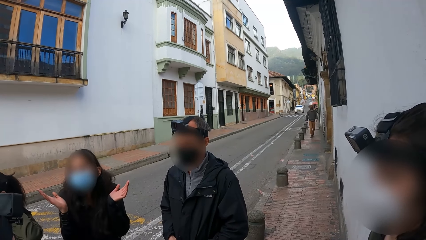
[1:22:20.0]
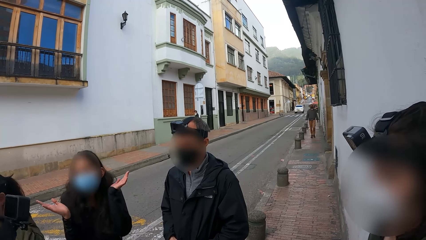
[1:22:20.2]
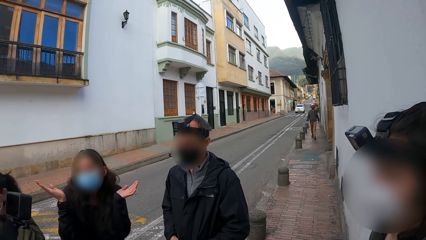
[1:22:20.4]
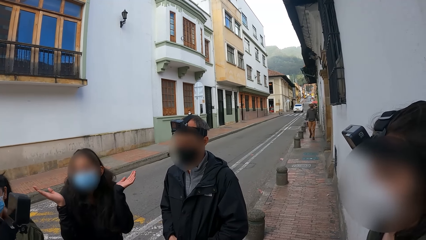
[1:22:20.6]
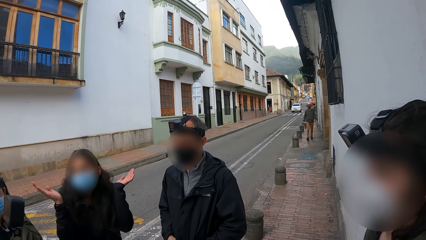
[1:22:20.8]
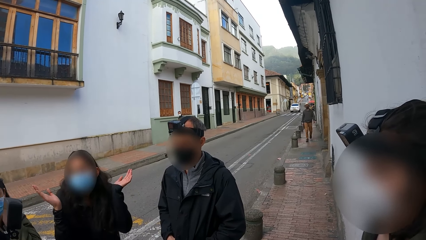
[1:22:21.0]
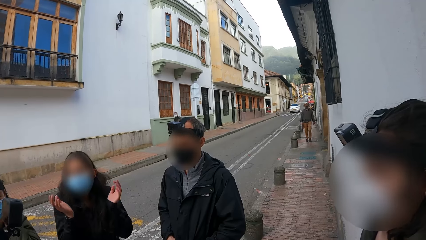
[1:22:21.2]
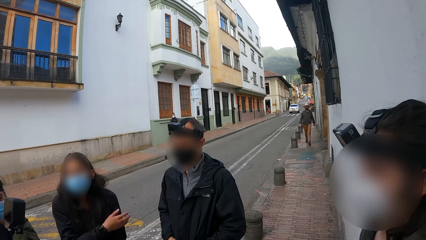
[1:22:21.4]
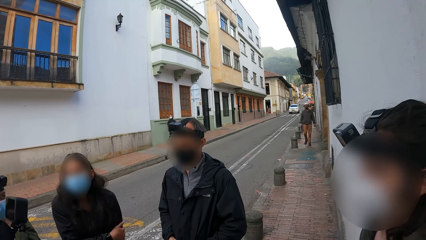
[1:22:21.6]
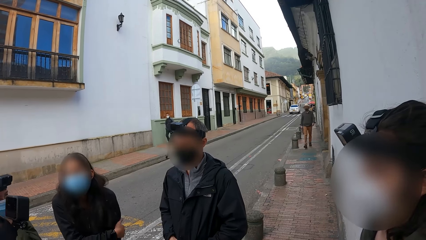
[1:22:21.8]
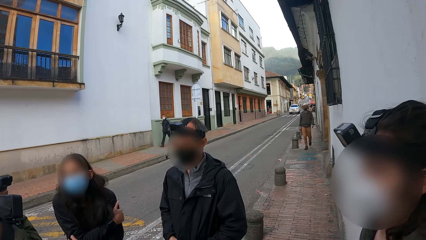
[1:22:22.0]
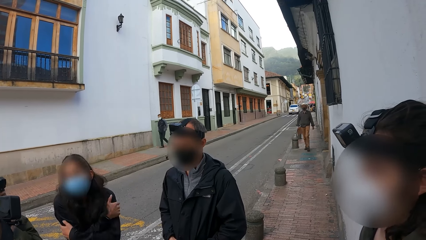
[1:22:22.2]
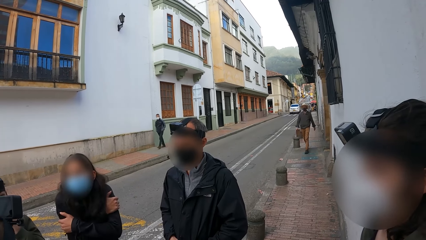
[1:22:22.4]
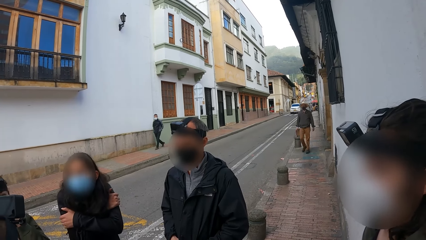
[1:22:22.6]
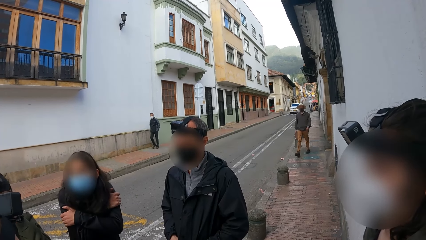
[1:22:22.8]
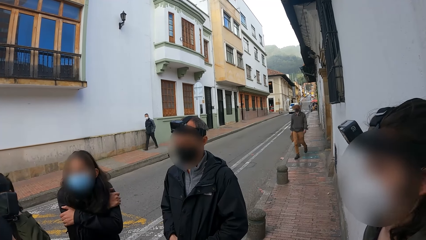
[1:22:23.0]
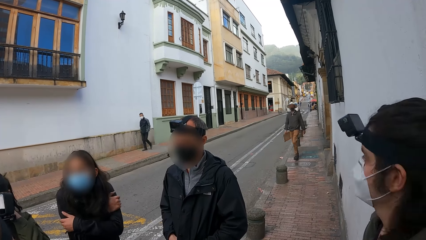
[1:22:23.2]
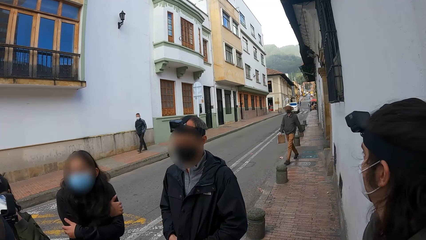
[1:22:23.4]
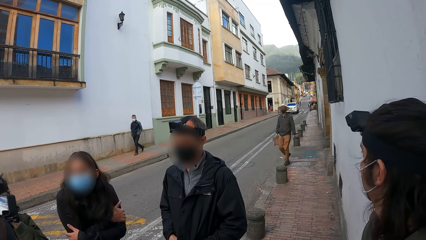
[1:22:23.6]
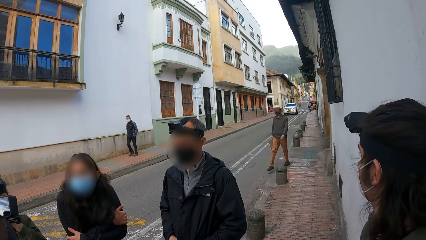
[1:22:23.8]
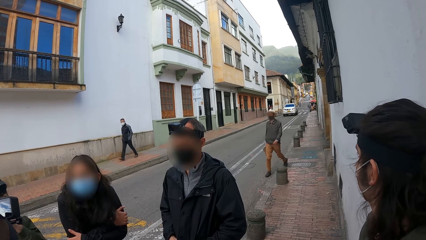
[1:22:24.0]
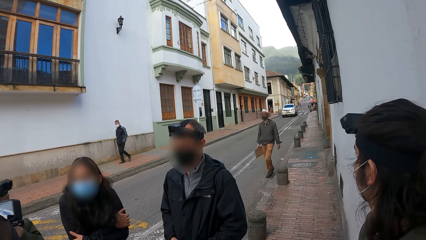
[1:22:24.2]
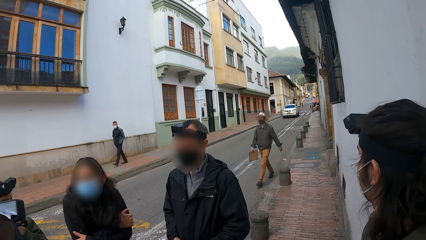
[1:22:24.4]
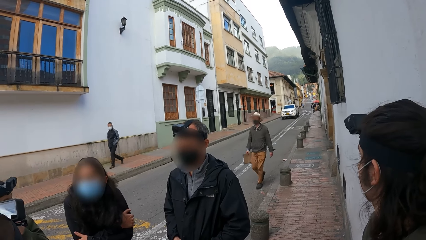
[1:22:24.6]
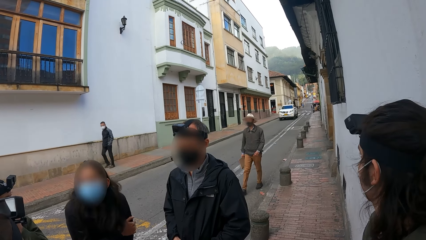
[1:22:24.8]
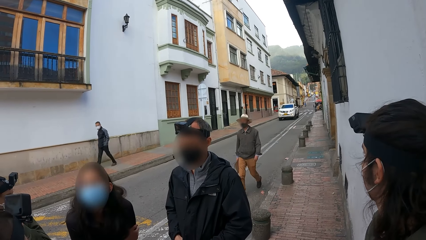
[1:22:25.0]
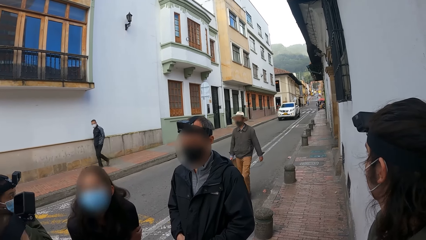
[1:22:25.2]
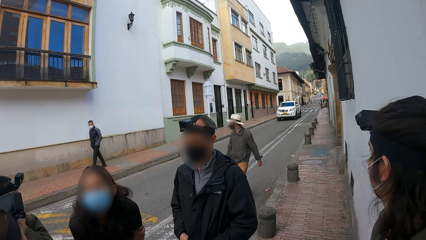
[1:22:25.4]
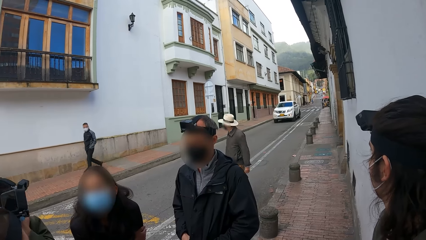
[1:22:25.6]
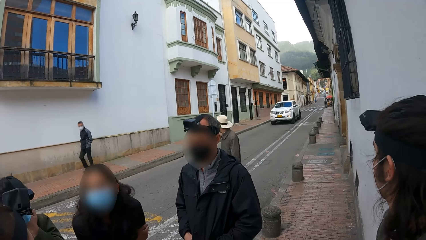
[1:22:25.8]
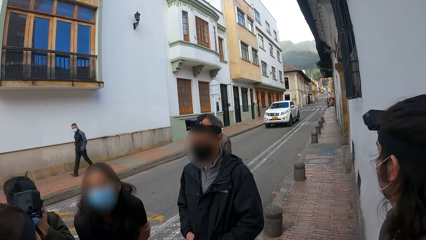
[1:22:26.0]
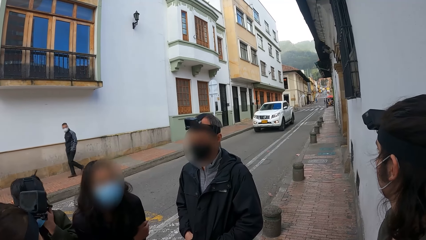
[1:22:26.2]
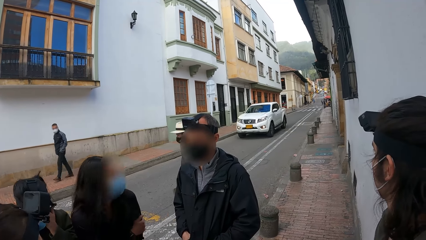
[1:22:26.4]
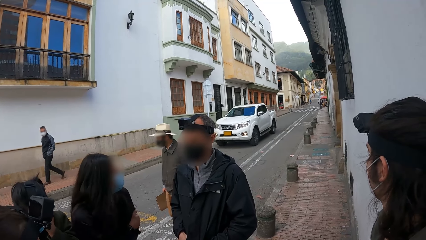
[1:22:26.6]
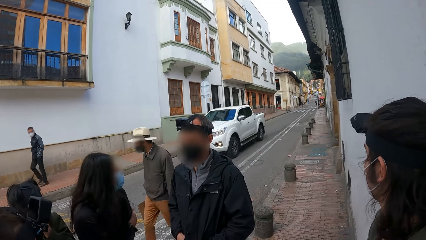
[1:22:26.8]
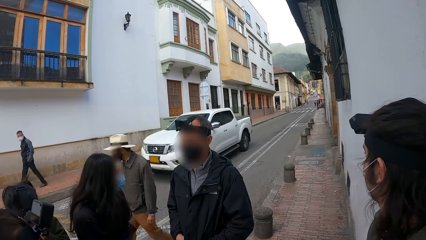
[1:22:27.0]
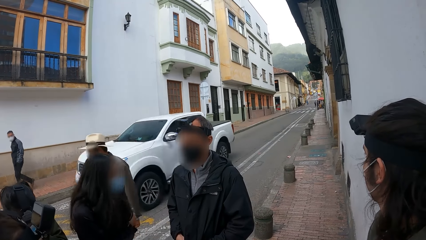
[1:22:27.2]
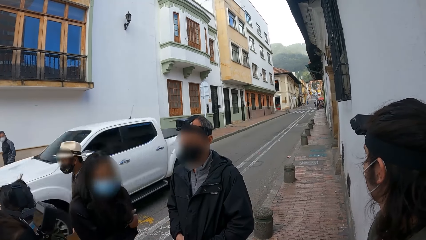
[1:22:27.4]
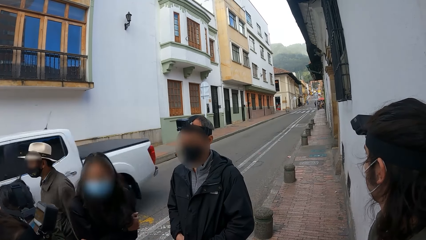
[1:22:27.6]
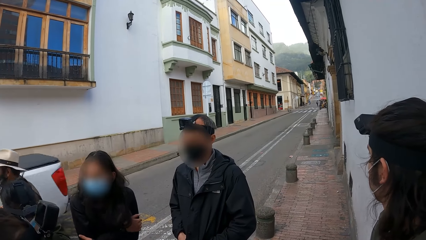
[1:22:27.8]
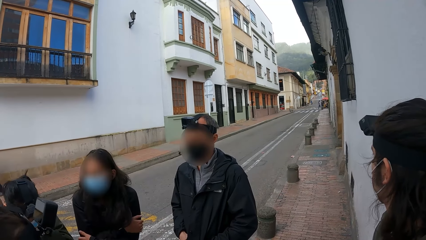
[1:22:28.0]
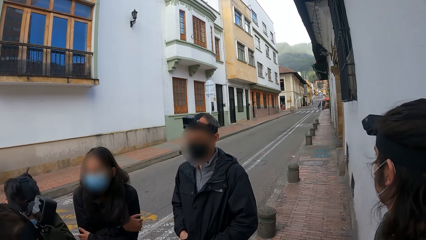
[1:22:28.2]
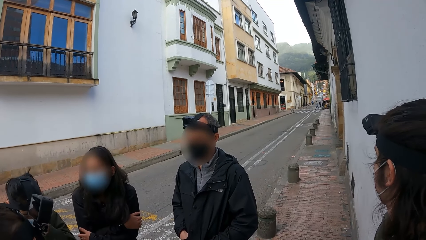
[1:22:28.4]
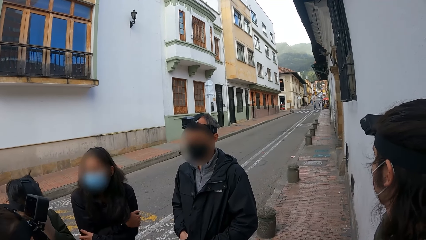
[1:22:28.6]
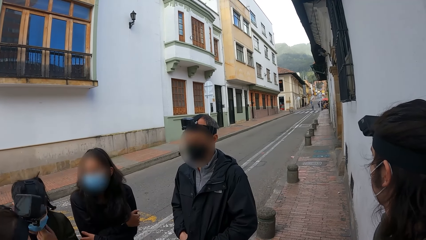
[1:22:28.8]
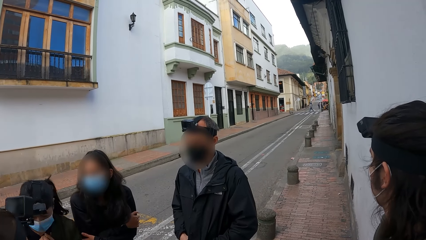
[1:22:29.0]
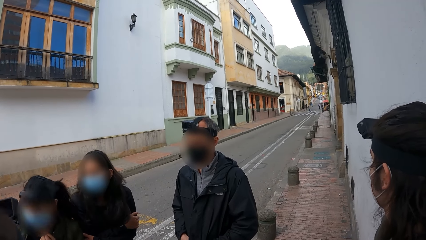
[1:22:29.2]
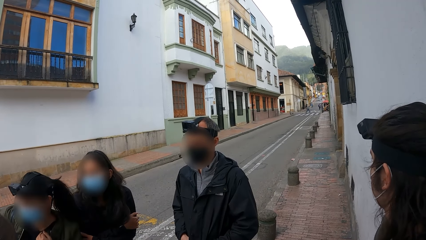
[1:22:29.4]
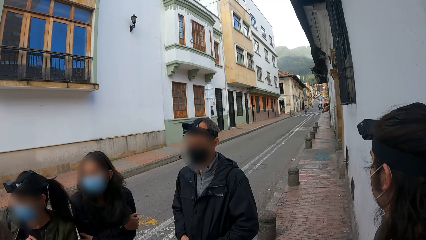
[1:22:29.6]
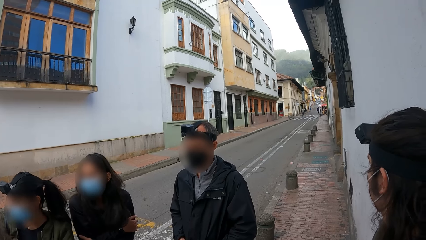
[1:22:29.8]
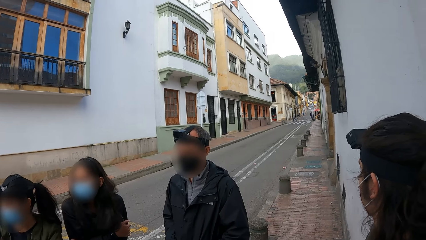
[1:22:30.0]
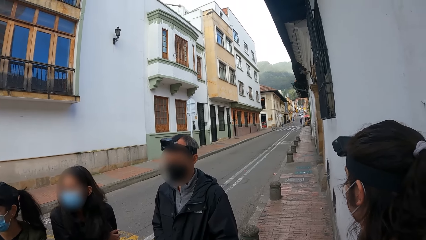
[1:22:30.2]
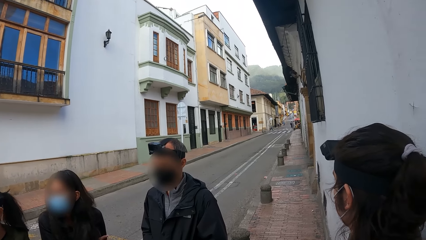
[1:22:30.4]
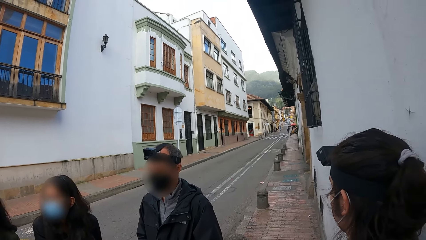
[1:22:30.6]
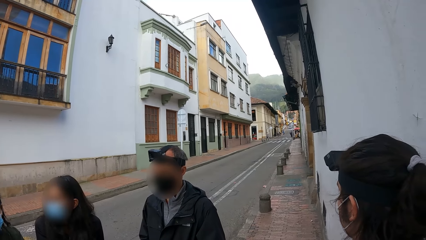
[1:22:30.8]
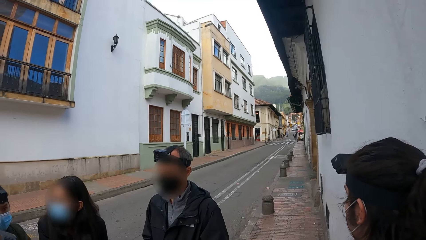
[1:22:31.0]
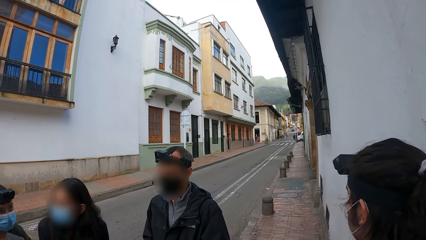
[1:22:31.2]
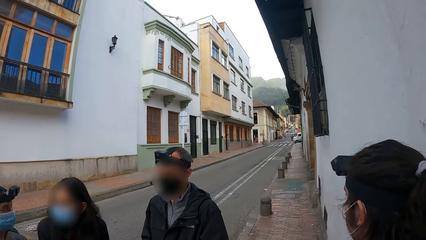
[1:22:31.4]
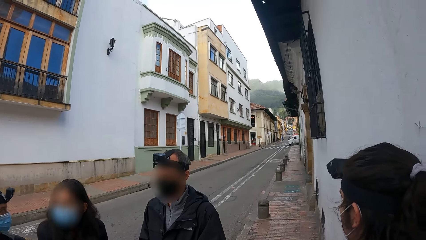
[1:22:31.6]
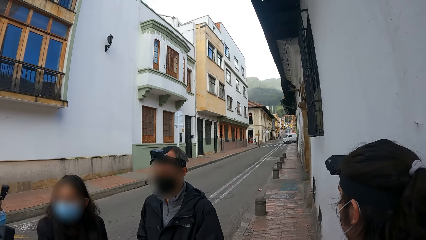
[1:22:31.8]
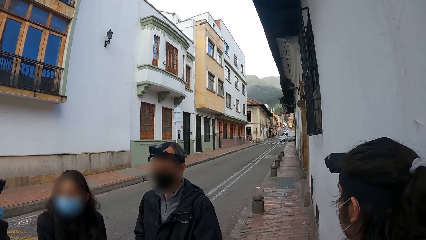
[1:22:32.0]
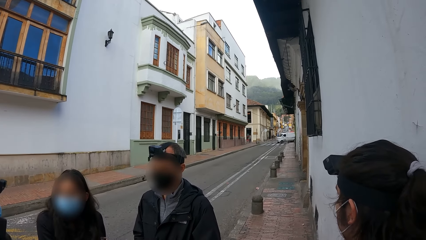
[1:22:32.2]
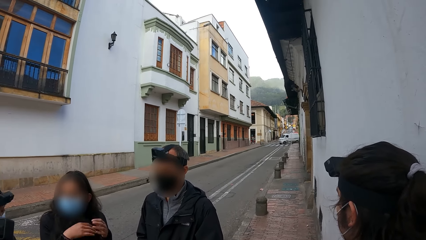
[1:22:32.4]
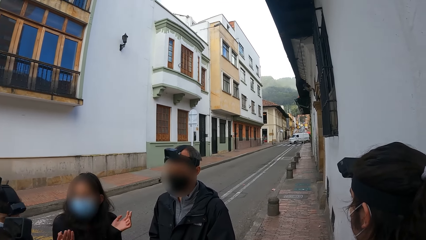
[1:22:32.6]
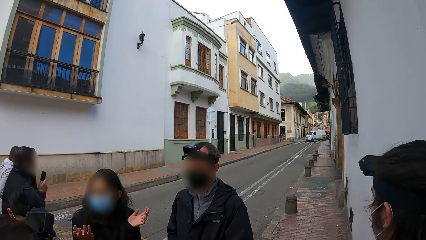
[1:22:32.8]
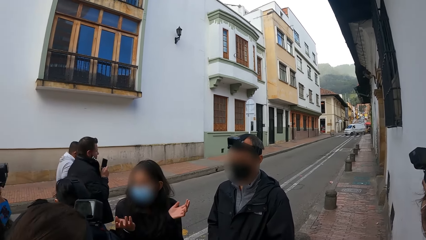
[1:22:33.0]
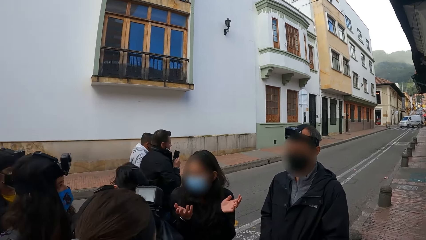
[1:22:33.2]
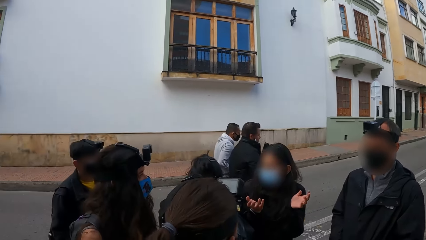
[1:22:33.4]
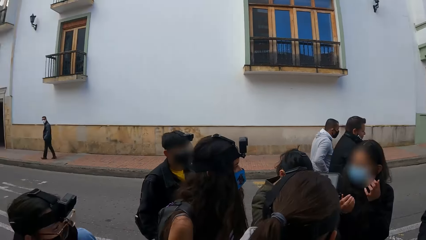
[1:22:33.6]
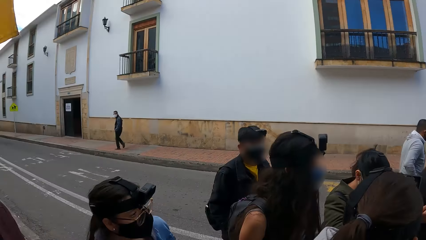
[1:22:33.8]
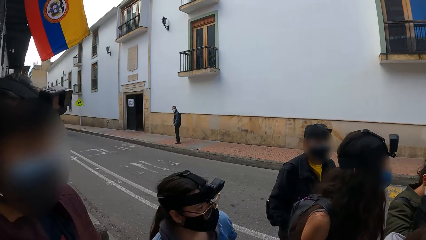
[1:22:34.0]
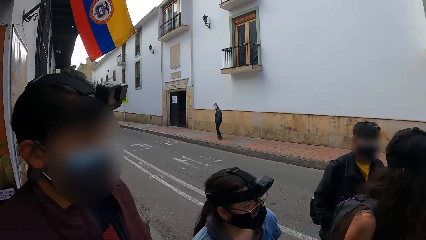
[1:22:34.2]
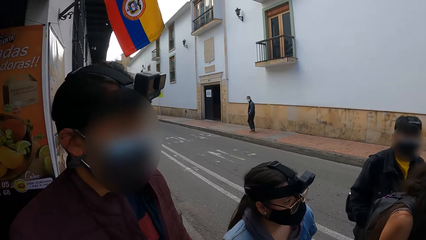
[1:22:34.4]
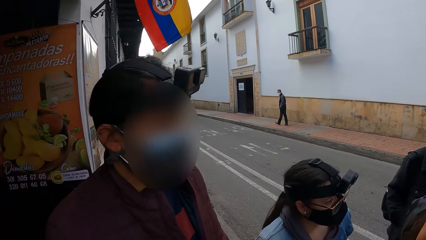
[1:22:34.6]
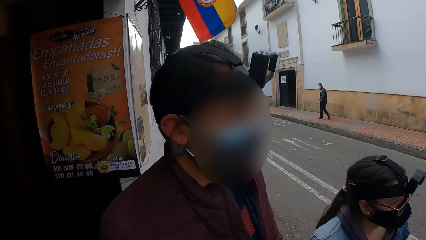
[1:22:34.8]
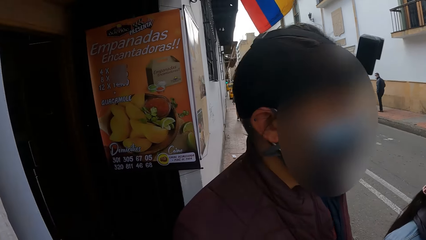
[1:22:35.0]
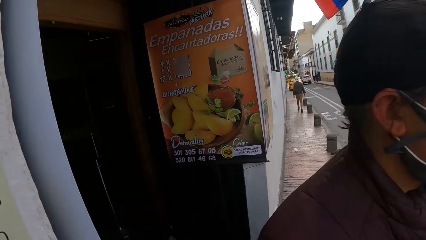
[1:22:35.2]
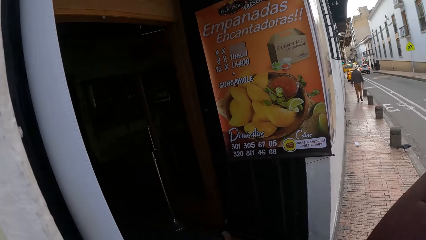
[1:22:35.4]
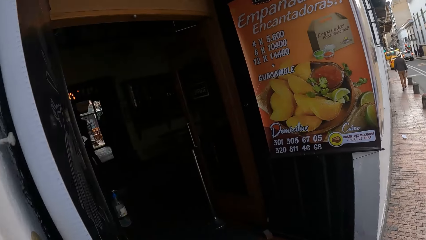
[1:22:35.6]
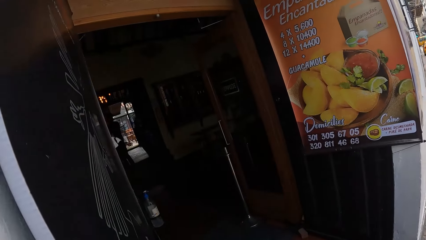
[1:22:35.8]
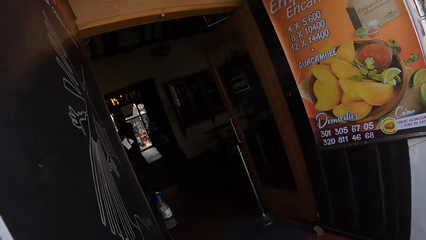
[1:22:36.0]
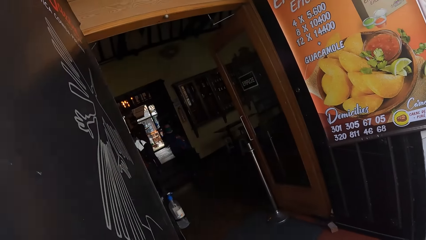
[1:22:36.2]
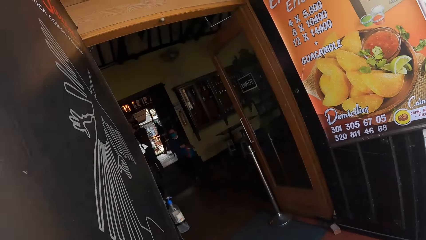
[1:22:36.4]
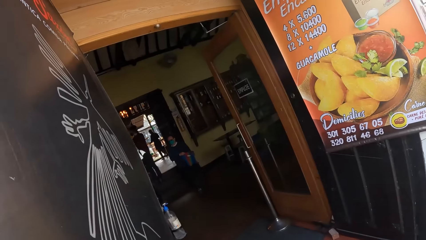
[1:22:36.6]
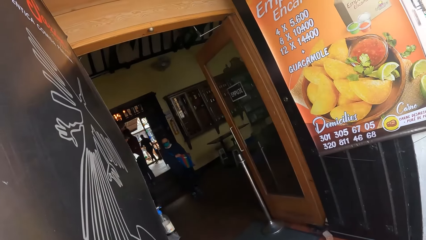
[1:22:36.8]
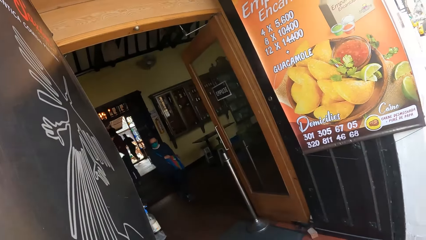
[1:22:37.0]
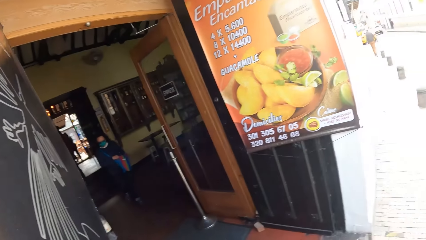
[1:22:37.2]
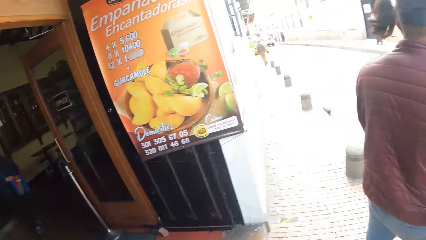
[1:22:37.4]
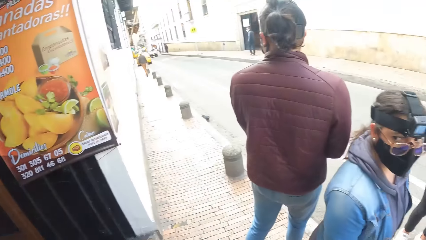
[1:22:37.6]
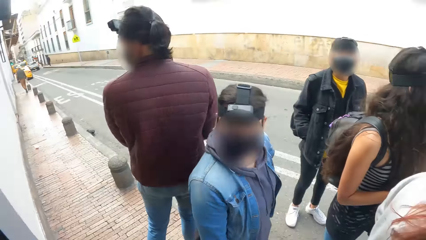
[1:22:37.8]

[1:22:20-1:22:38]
A white pick-up drives past the camera wearer on the road. The camera wearer looks around.
